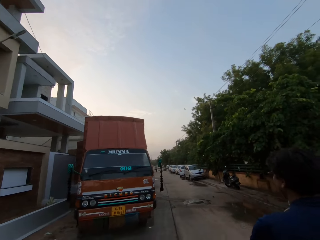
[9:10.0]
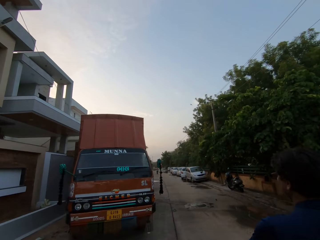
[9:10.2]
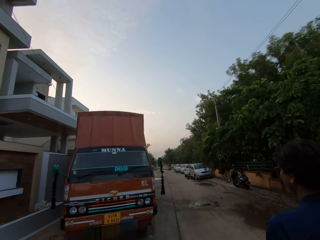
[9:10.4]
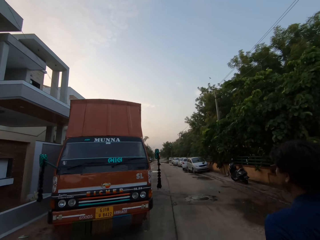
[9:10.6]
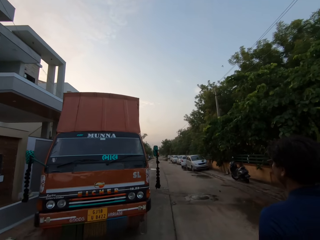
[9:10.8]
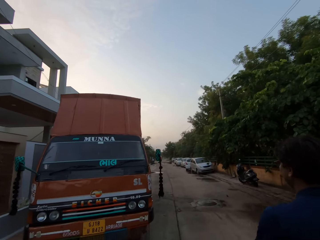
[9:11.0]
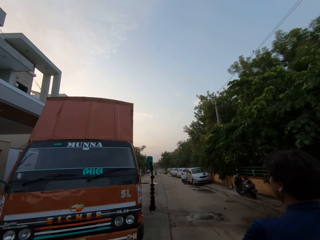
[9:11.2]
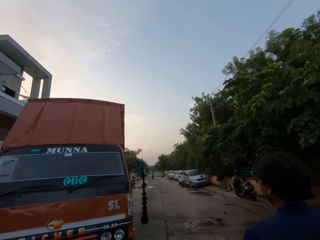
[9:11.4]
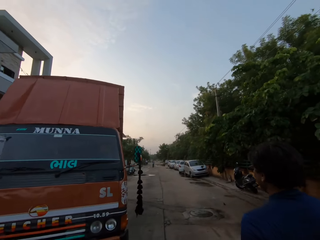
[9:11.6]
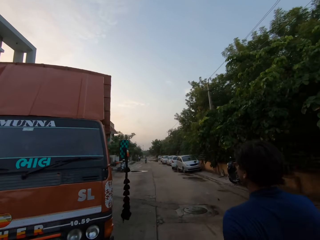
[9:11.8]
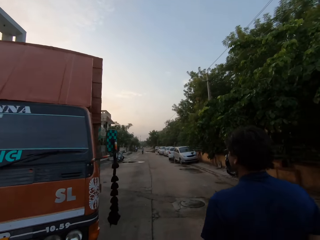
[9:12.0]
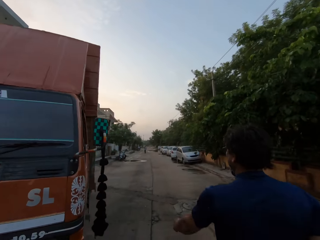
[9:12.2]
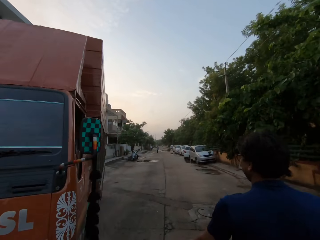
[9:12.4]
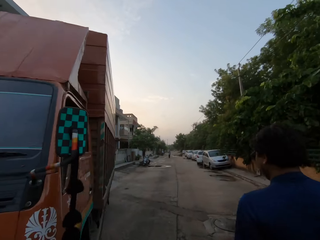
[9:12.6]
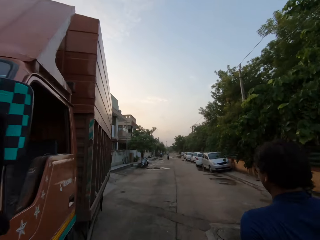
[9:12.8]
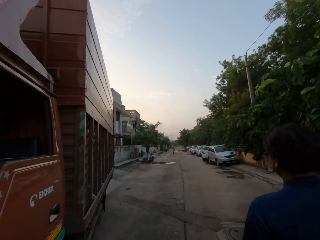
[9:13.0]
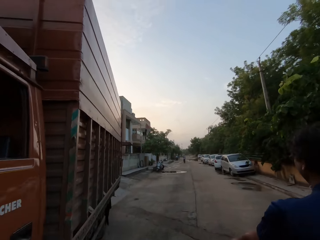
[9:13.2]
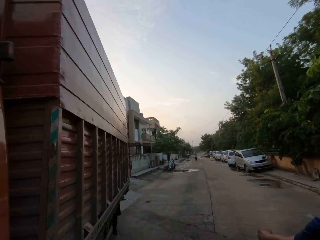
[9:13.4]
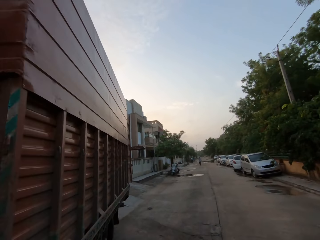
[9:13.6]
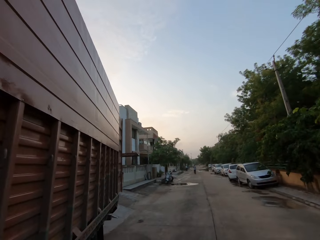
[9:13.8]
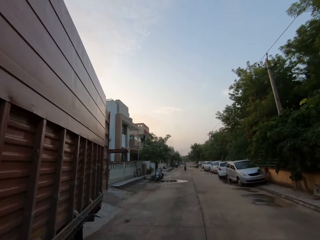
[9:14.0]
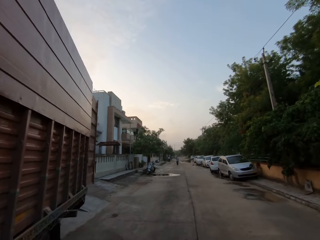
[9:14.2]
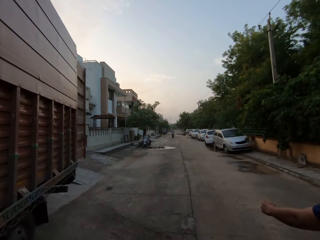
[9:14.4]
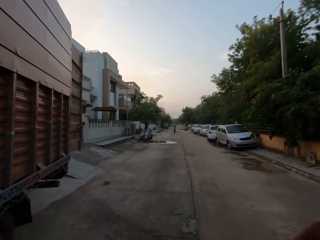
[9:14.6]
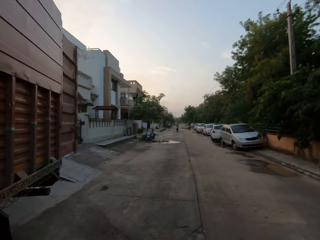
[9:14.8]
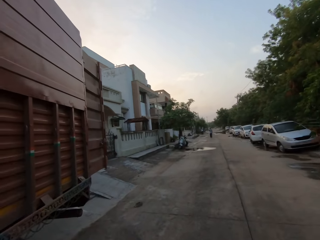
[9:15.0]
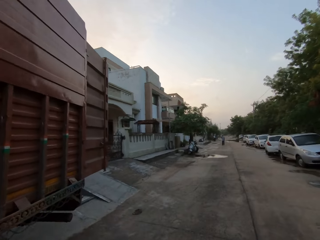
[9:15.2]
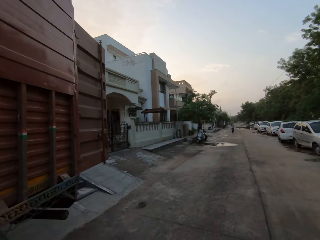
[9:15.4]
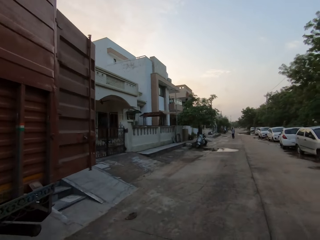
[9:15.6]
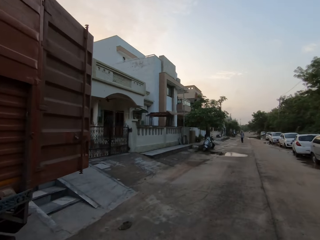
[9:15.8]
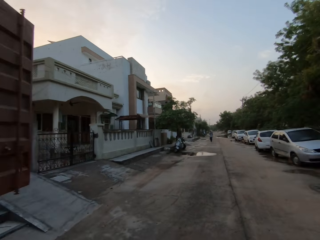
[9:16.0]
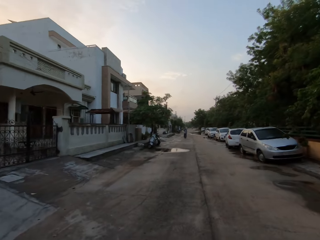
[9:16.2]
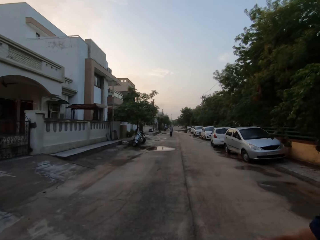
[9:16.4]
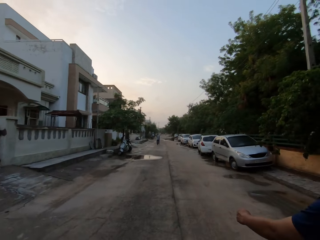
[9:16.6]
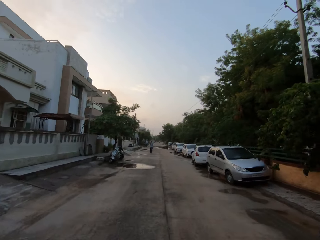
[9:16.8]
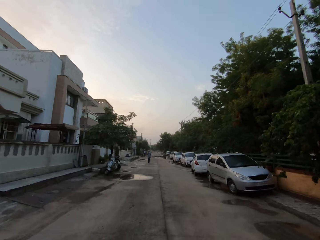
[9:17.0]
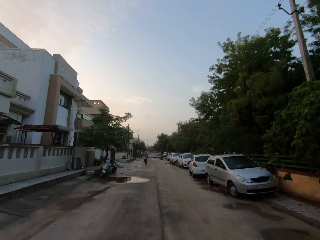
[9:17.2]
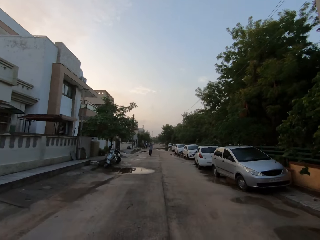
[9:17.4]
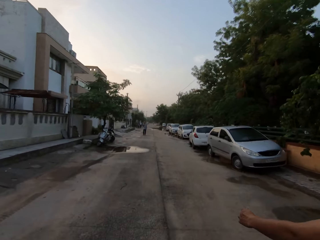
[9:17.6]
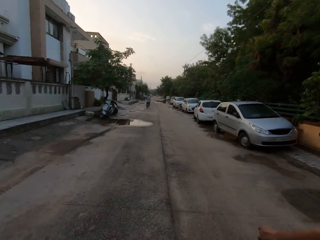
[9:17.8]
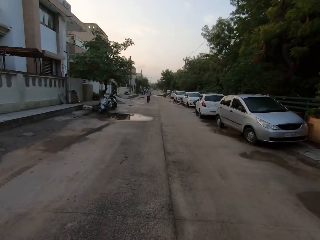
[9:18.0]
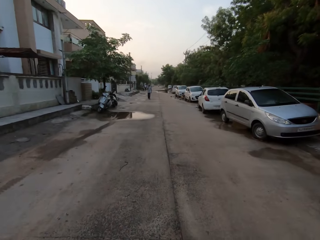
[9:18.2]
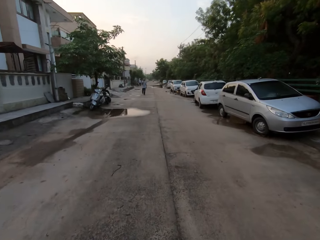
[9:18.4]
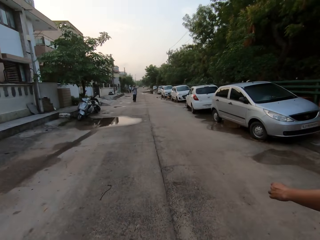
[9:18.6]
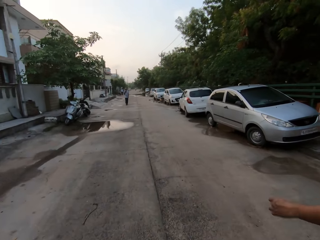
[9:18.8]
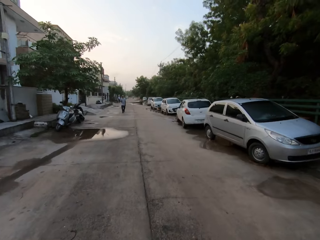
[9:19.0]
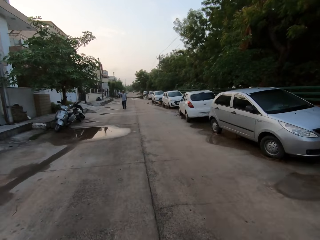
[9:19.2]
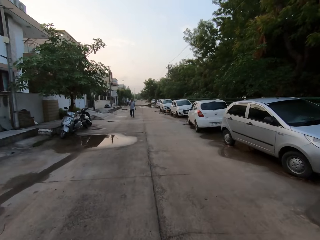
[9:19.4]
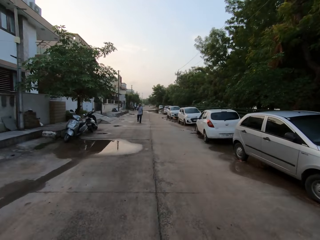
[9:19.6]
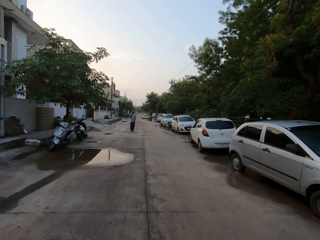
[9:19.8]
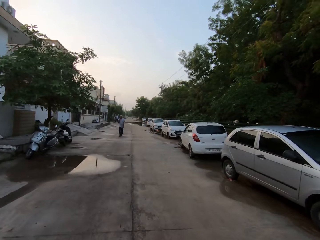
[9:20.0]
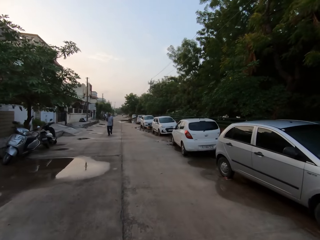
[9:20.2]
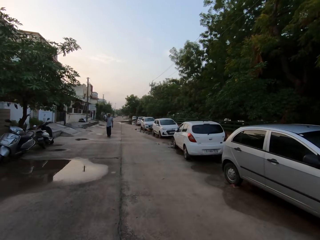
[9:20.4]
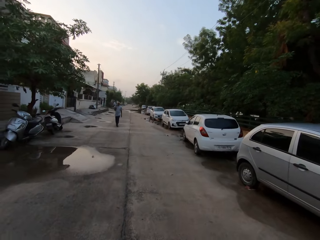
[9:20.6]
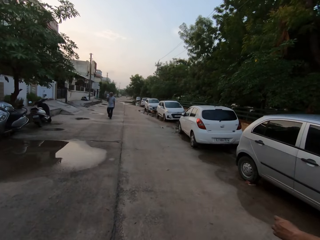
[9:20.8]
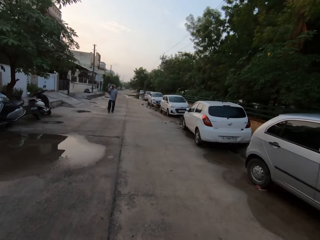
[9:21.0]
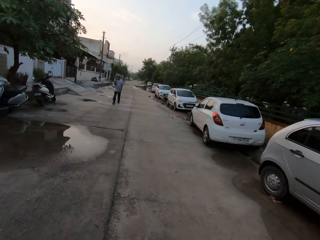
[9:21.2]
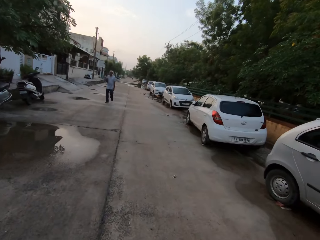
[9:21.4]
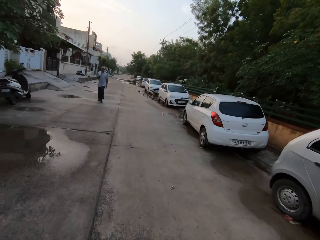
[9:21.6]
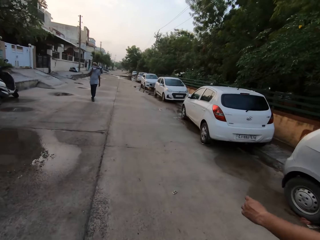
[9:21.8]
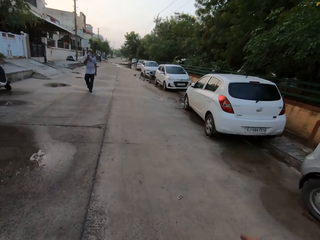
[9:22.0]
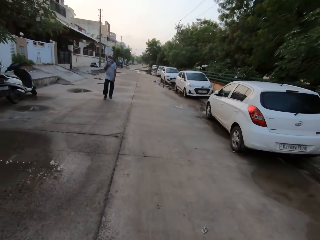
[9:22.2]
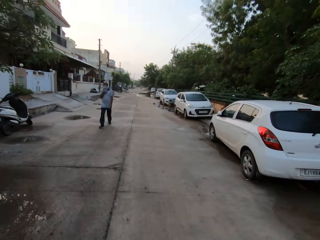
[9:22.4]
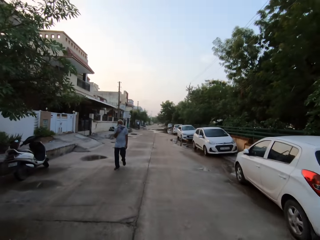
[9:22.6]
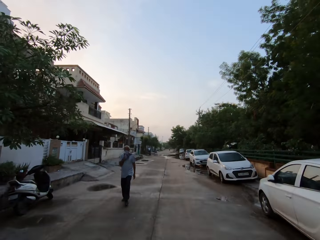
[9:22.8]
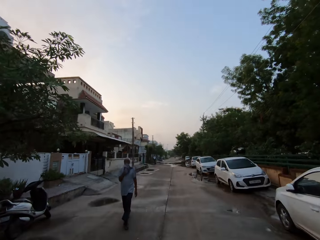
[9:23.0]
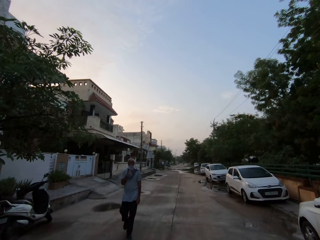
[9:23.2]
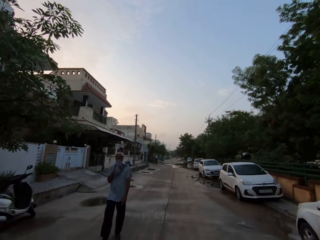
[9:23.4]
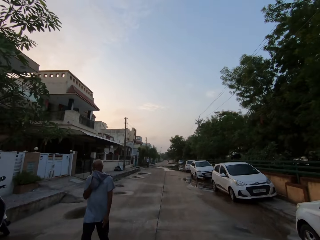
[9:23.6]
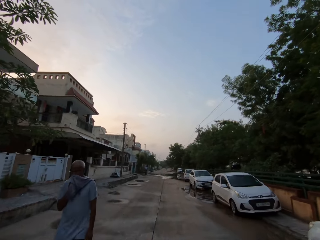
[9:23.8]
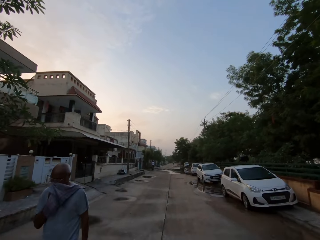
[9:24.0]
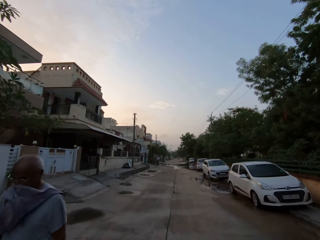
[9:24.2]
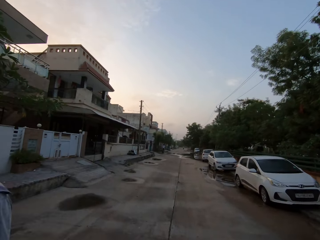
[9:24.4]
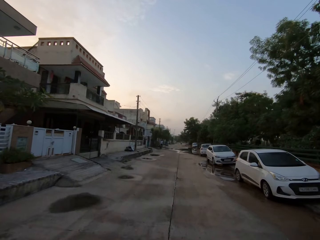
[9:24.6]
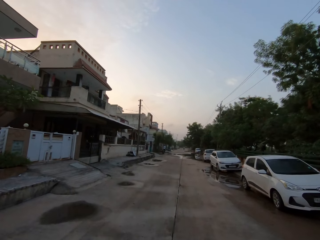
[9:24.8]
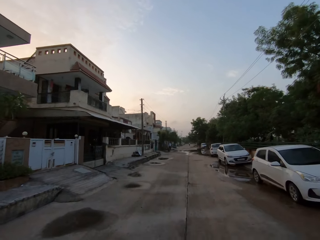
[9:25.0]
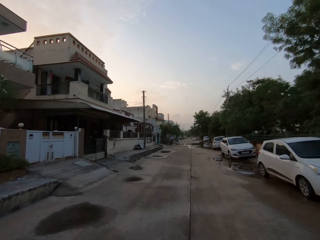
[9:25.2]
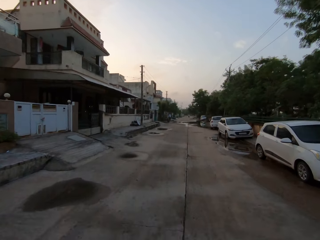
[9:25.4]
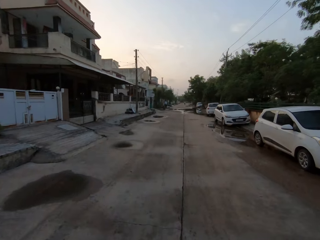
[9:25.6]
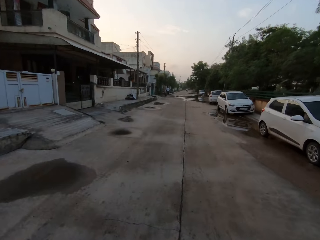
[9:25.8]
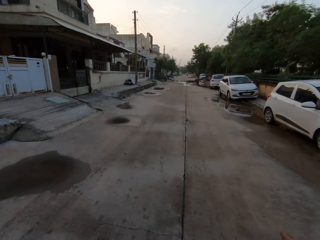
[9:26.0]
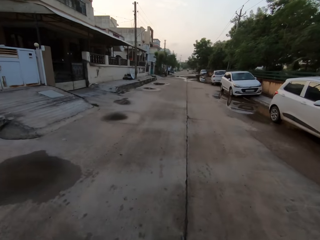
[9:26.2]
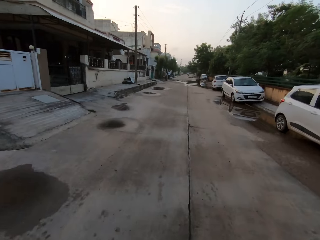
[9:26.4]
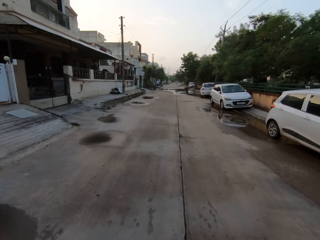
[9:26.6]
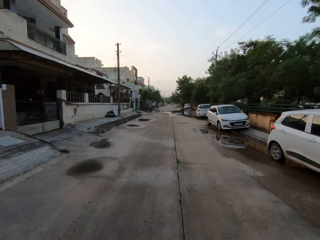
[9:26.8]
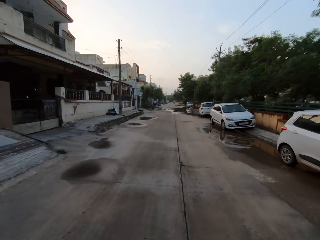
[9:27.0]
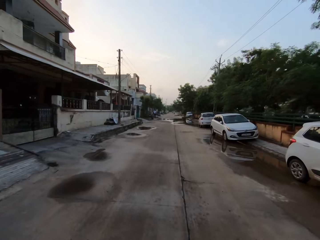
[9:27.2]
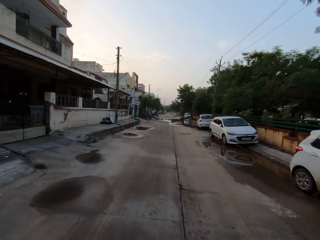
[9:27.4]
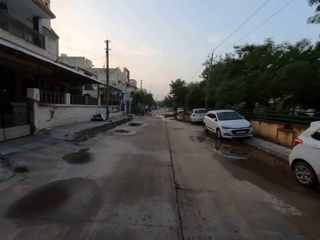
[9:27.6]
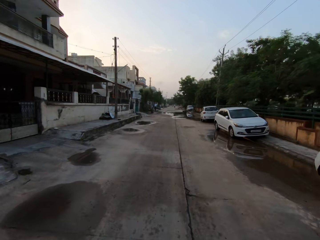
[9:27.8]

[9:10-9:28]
The man speaks to the camera wearer. The man speaks to the camera wearer again. The camera wearer walks past a white car on the road. Another man walks on a road towards the camera wearer. The first man speaks to the camera wearer. The camera wearer walks past some motorcycle on the road. They walk past a man on the road.

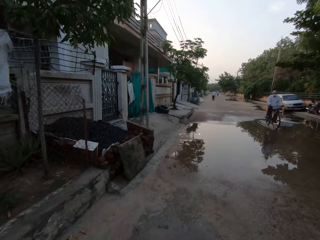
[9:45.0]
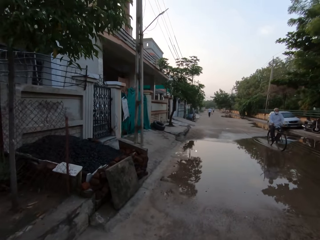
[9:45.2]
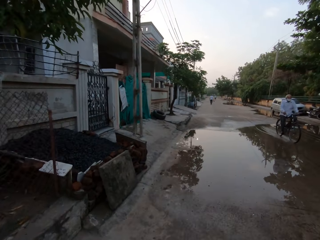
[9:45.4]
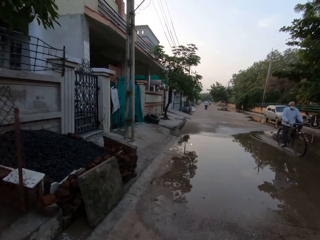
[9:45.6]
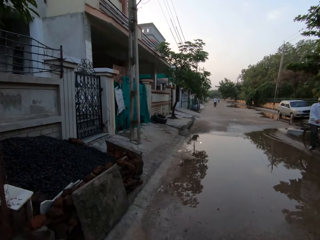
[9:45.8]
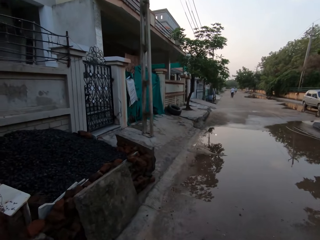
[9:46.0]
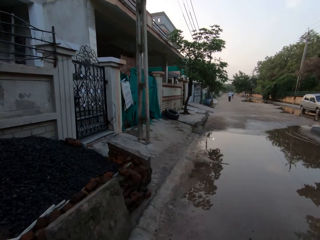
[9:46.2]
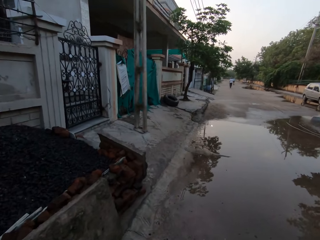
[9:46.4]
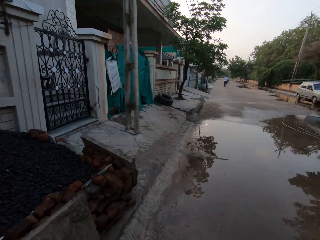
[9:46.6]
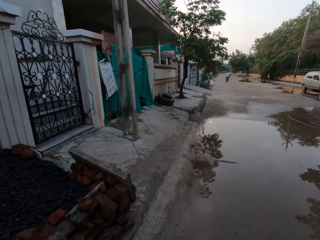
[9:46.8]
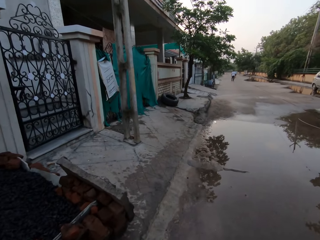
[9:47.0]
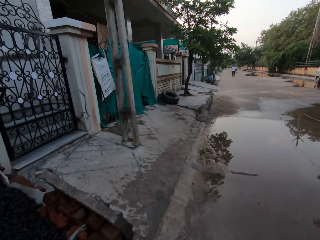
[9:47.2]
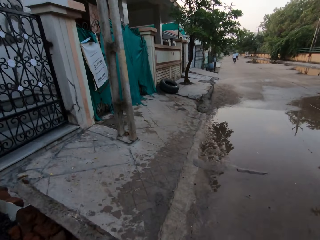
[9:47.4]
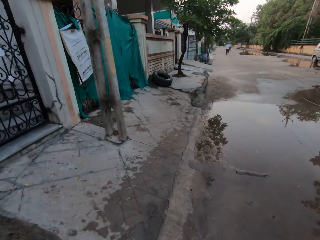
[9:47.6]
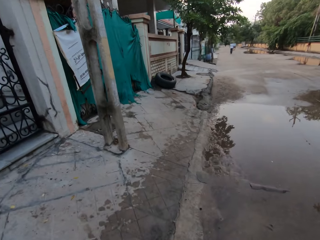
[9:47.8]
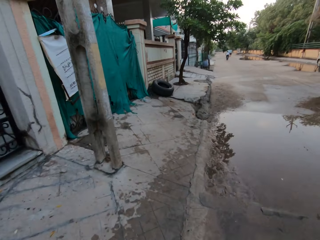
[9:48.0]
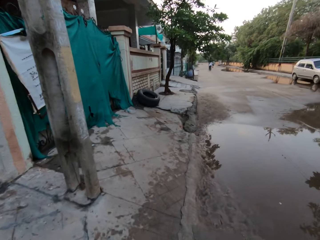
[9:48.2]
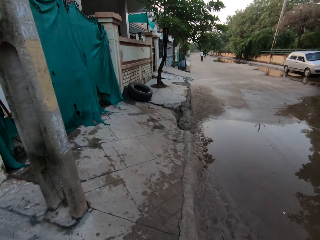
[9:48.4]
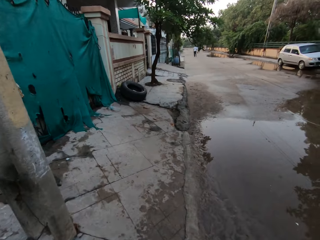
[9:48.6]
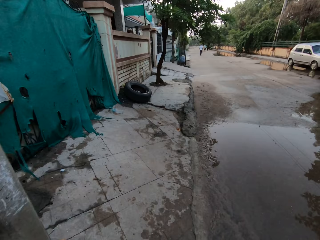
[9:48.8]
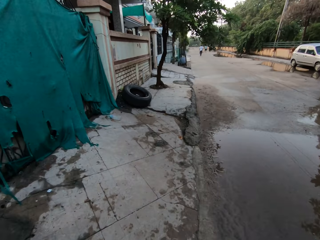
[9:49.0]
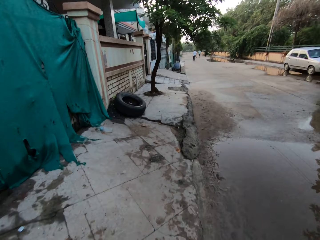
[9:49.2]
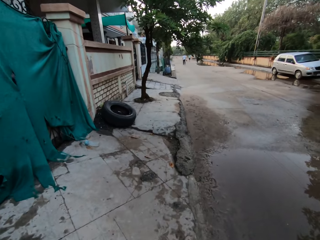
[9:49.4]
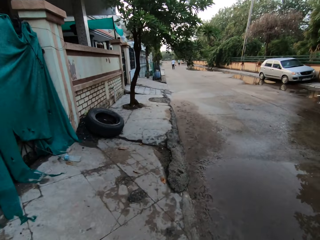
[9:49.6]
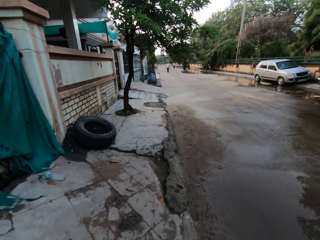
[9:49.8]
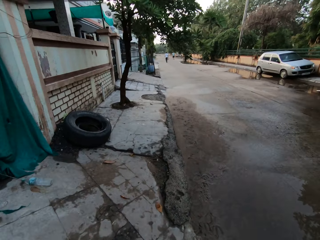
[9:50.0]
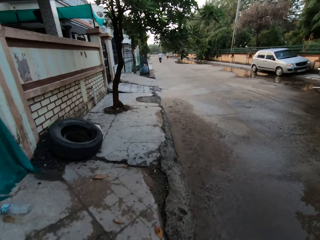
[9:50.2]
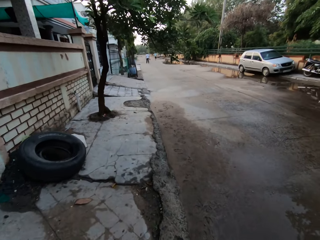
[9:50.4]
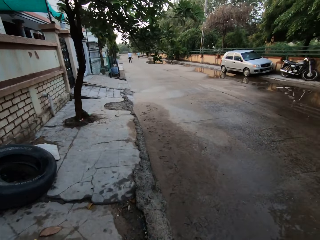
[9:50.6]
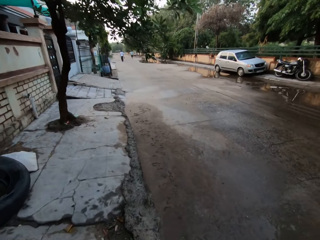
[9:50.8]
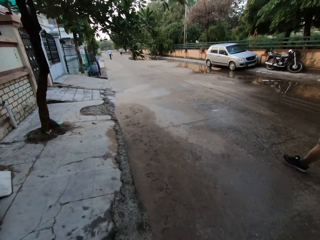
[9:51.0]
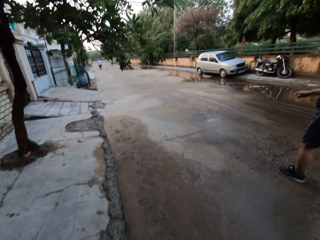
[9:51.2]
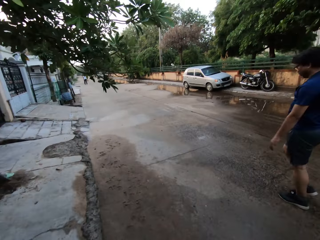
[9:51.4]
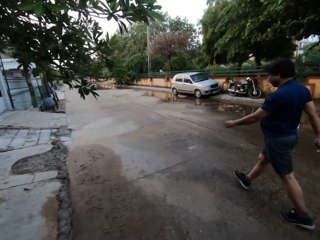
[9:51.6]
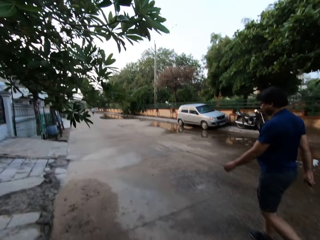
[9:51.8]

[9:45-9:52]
The camera wearer speaks to the man. A bicycle rides past the camera wearer on the road. The man speaks to the camera wearer.
